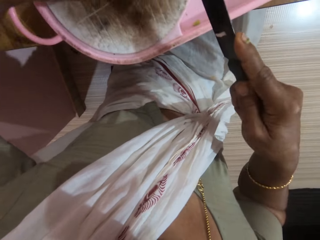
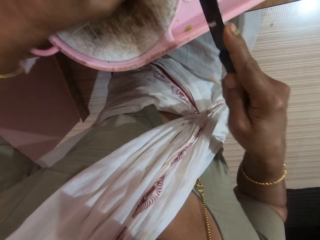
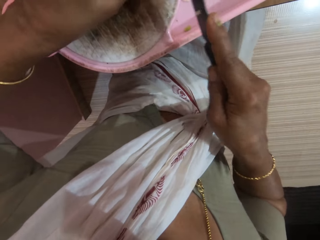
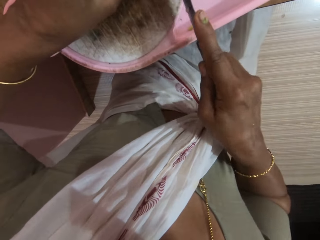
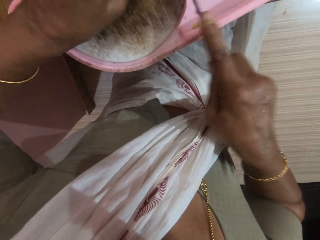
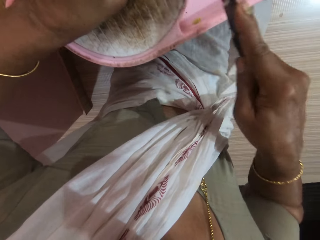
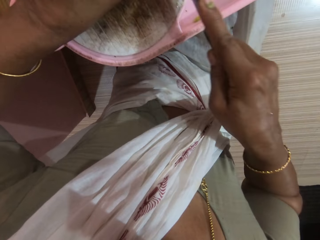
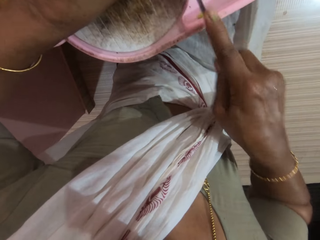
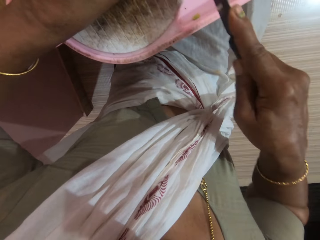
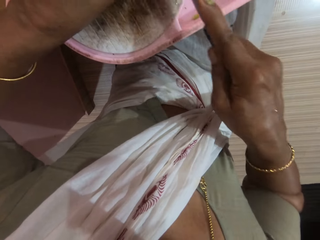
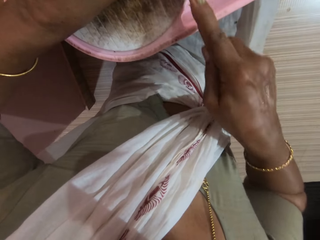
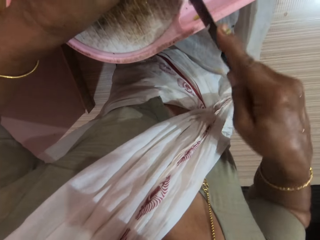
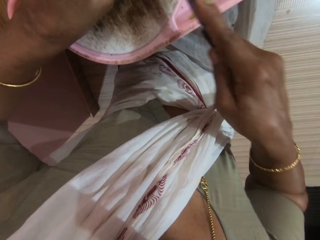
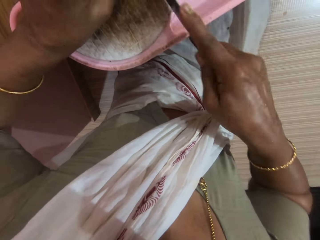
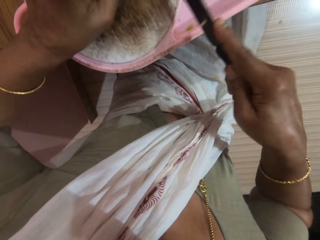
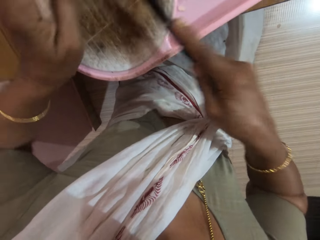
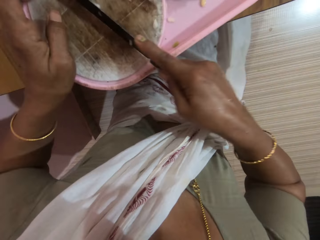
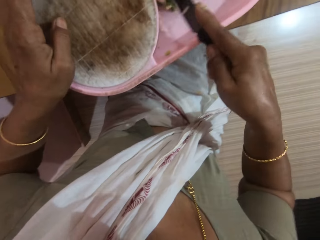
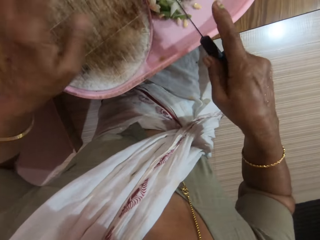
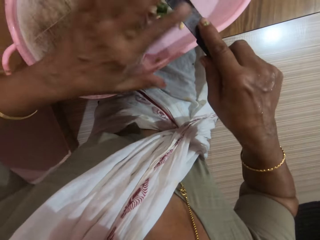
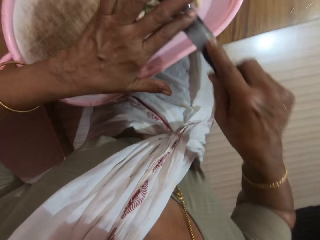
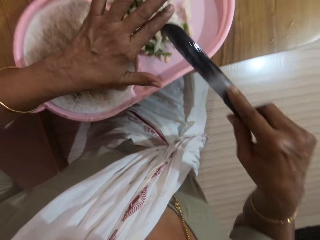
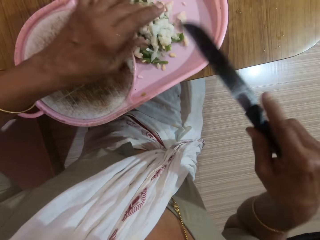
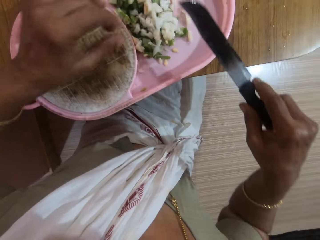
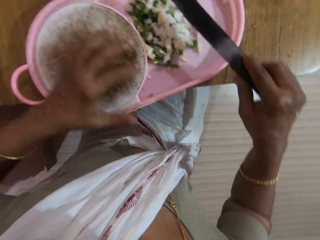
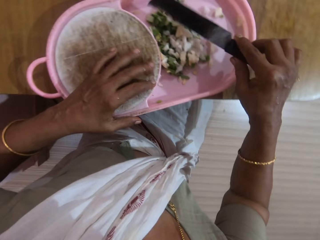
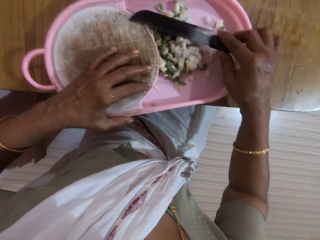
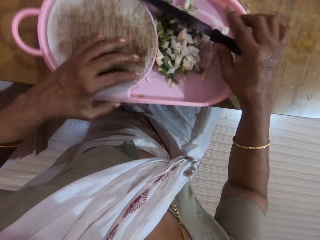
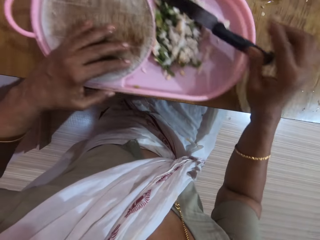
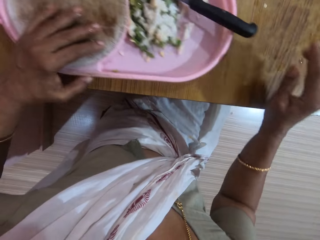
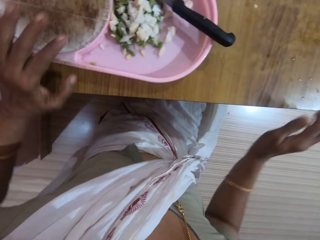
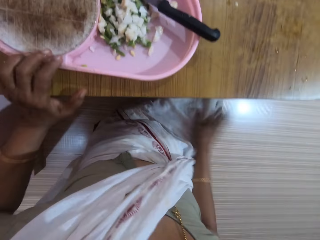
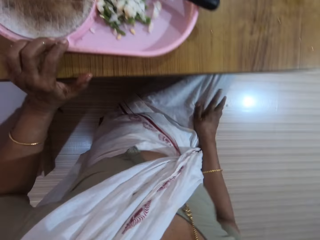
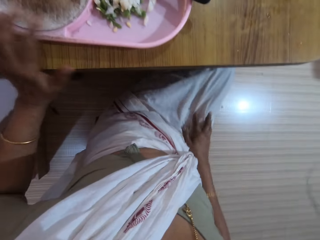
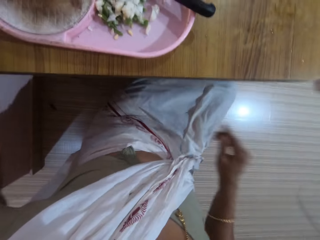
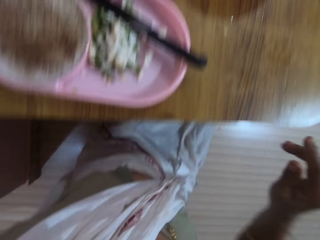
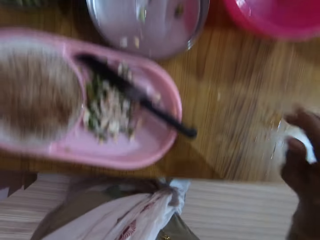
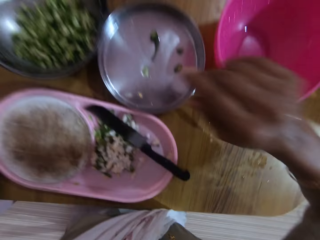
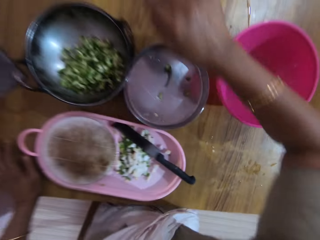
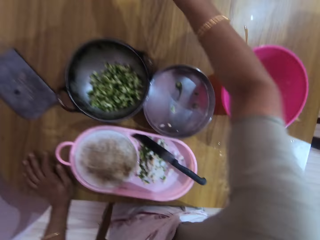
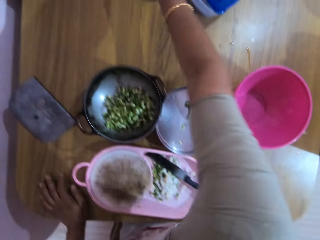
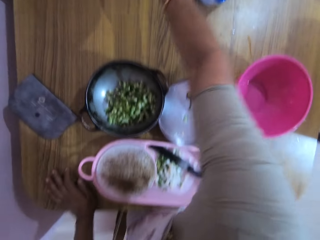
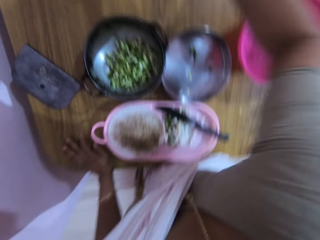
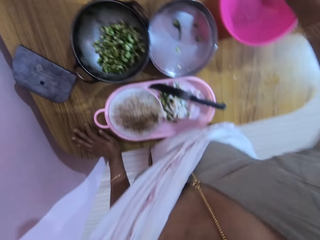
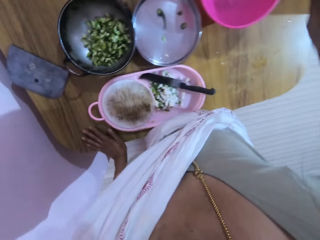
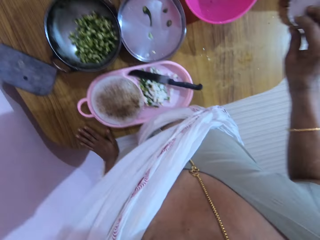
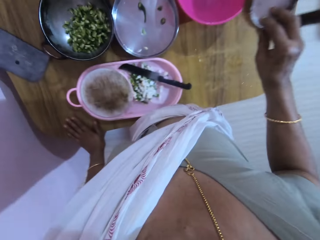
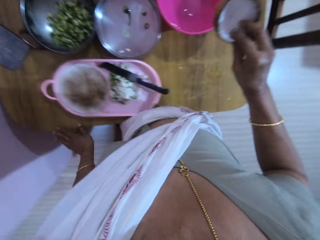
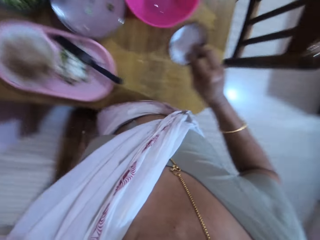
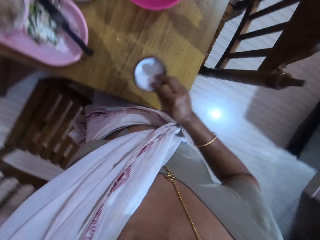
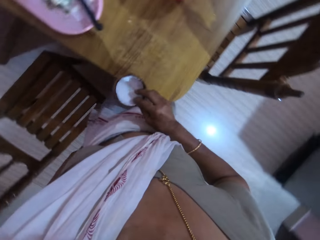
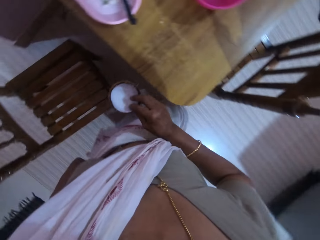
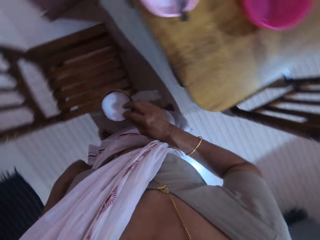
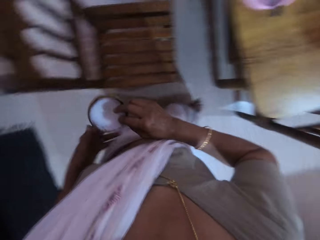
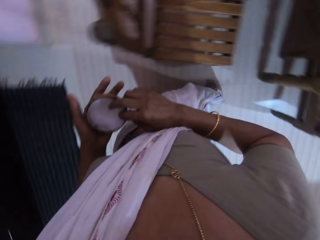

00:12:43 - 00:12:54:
The camera wearer pushes the cucumbers on the chopping board with the knife in her right hand. She scrapes the vegetables into the board plate. She removes the cucumber from the knife with her left hand. She scrapes the vegetables from the knife. She places the knife on the chopping board with her right hand. She adjusts the chopping board on the table with her left hand. She pushes the chopping board on the table. She wipes her right hand on her cloth. She stands from the table. She places her left hand on the table. She picks a half coconut. She holds a bowl with her right hand.

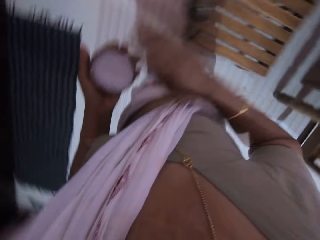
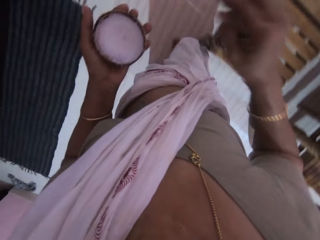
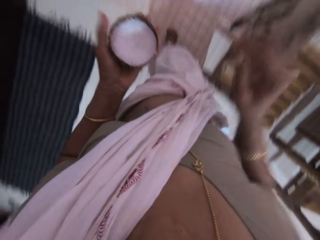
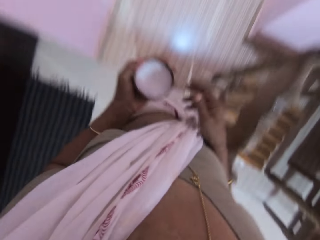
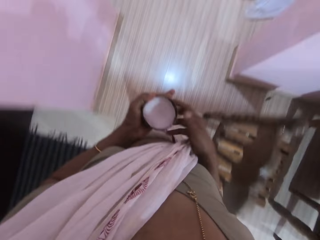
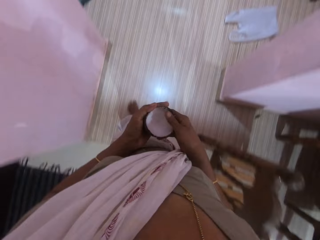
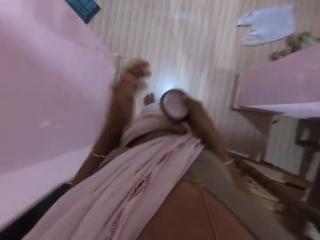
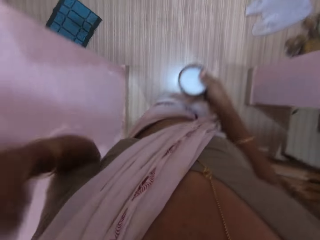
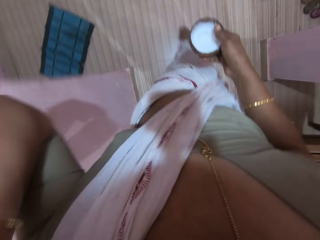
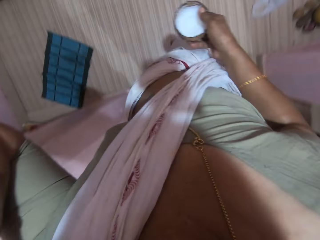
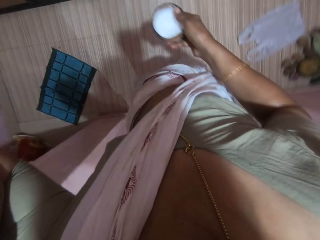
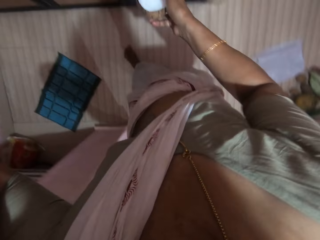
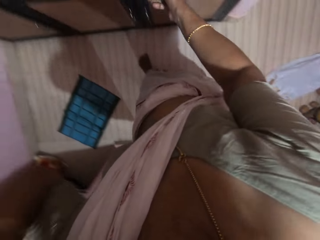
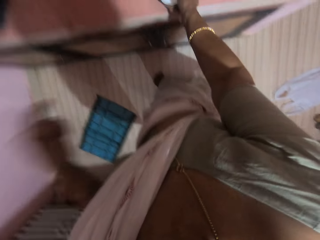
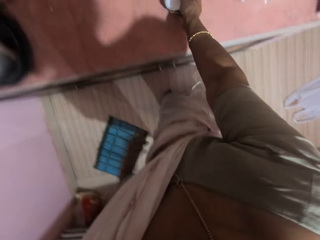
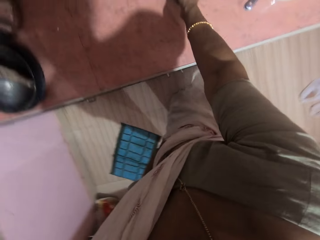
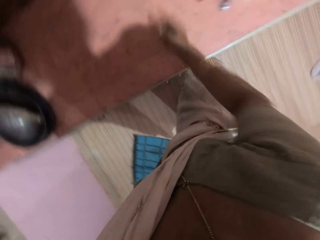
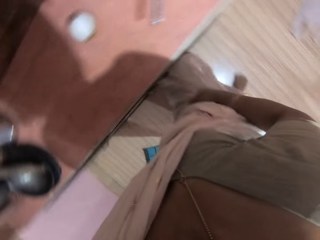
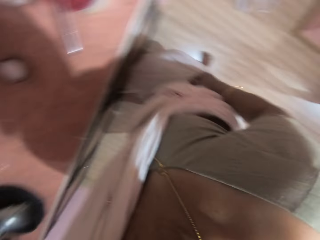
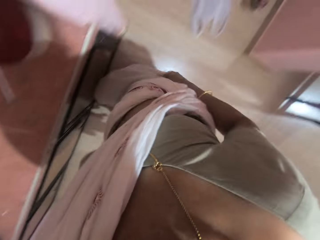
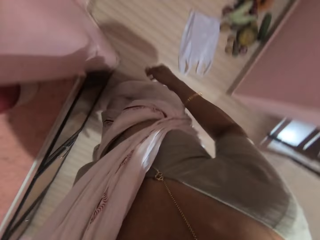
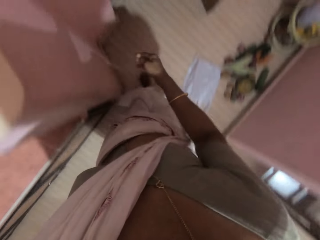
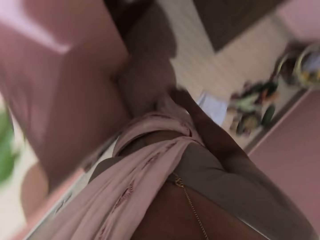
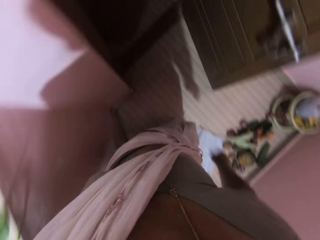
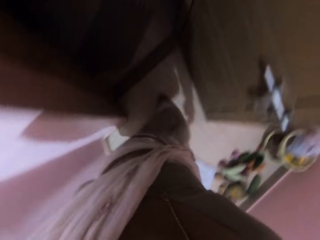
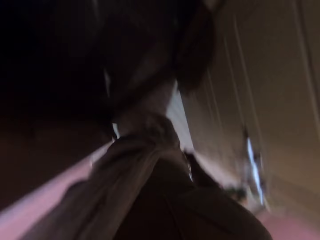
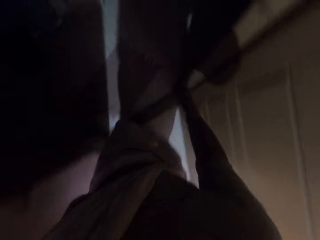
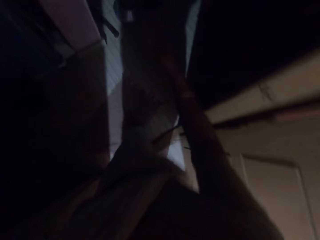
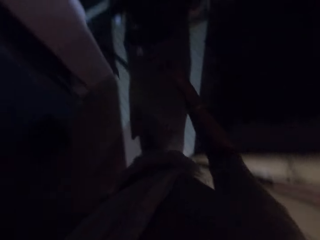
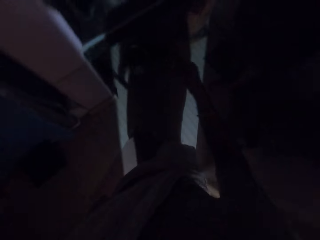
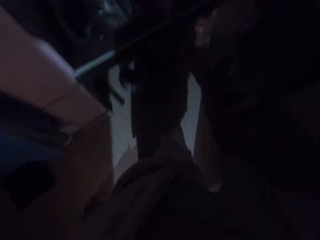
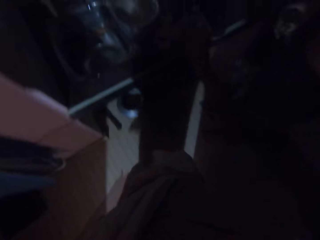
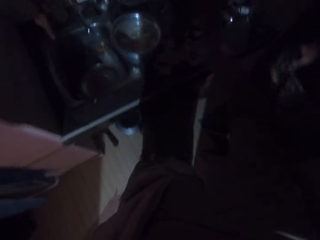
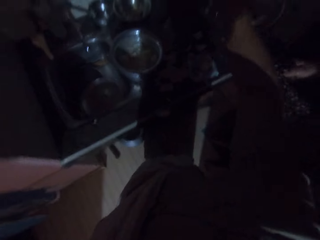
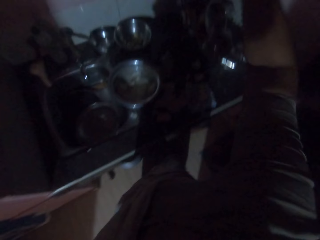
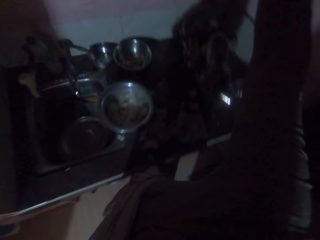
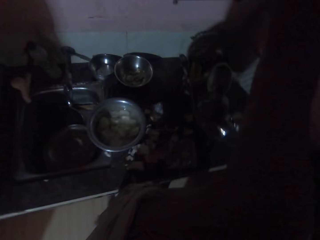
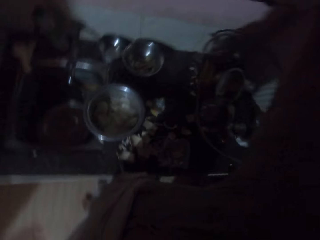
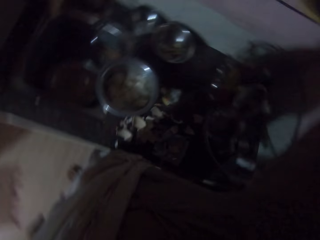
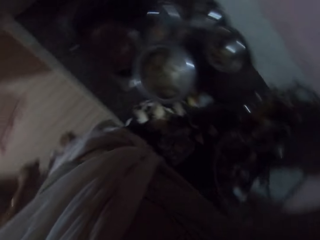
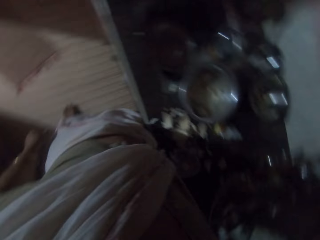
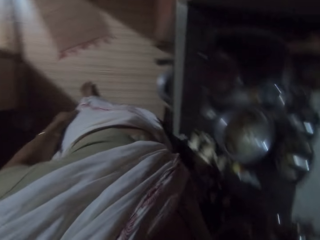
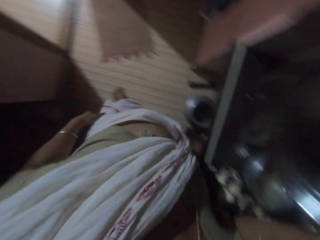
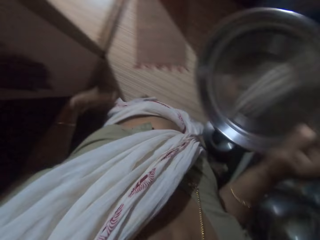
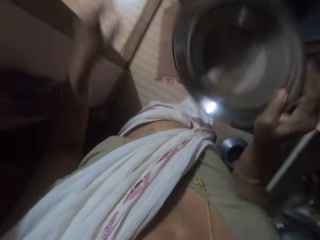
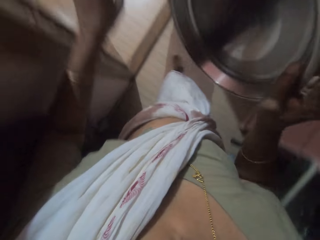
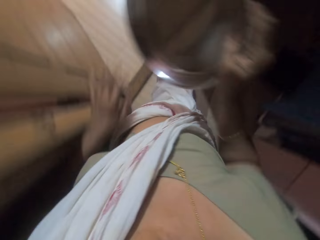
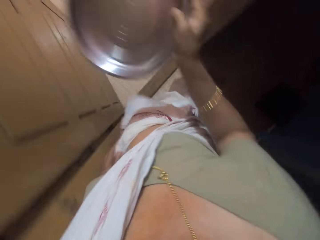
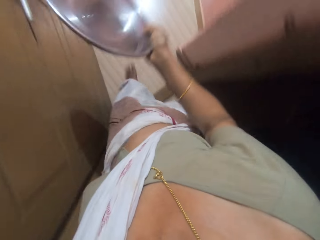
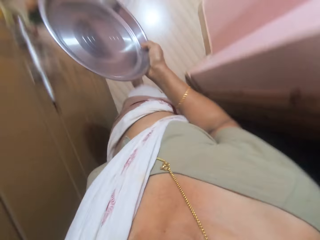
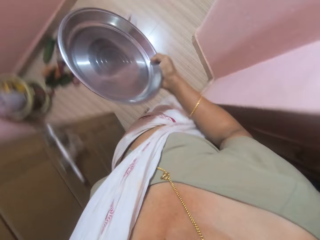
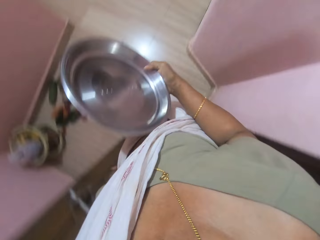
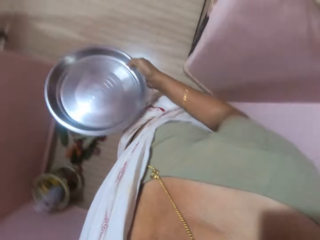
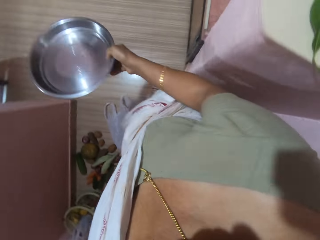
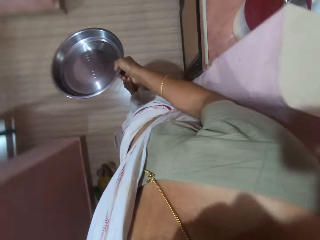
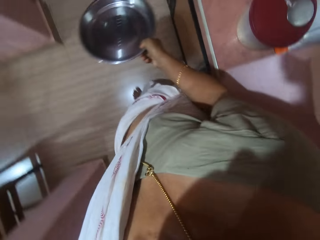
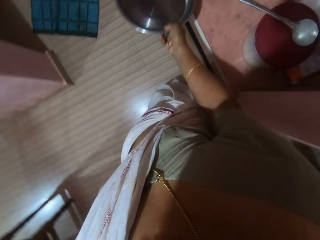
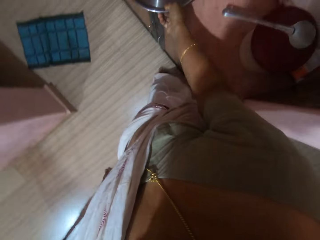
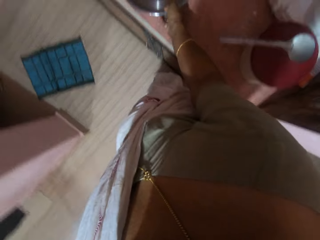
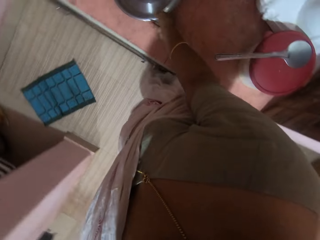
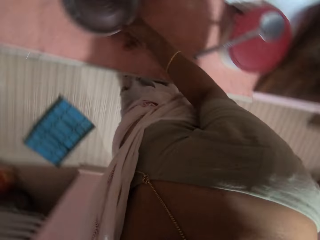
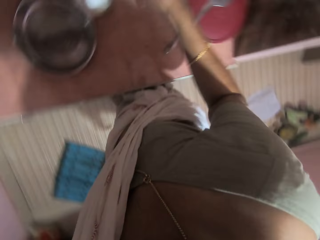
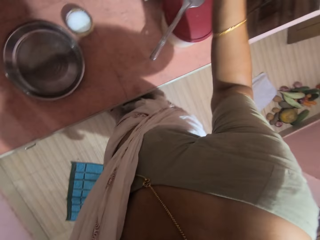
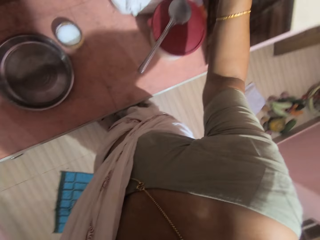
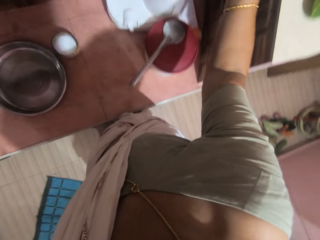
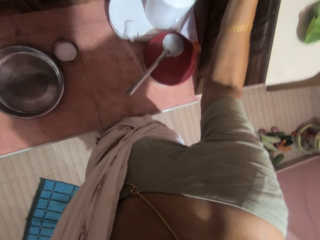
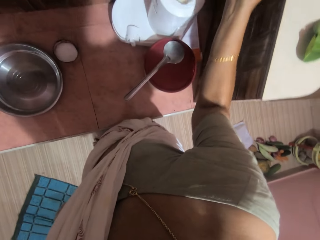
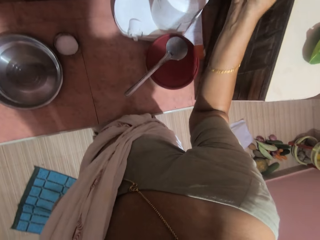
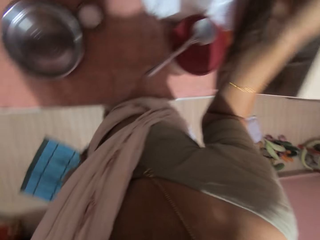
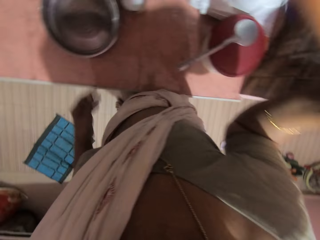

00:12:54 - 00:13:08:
The camera wearer walks to the kitchen counter. She passes the bowl from her right hand to her left hand. She holds the bowl with her left hand. She passes the bowl from her left hand to her right hand. She holds the bowl with her right hand. She lifts her left hand towards her face. She places the bowl on a cabinet with her right hand. She places the coconut on the kitchen counter. She walks into a room. She picks a metal tray. She holds the stainless tray with her right hand. She places the stainless tray on the cabinet with her right hand.
